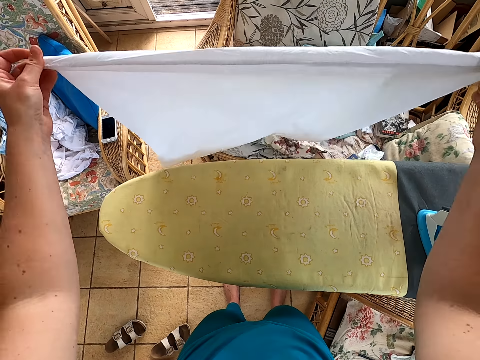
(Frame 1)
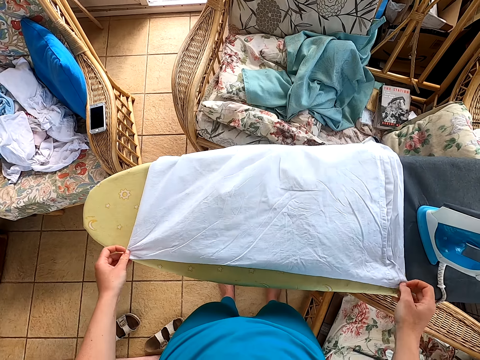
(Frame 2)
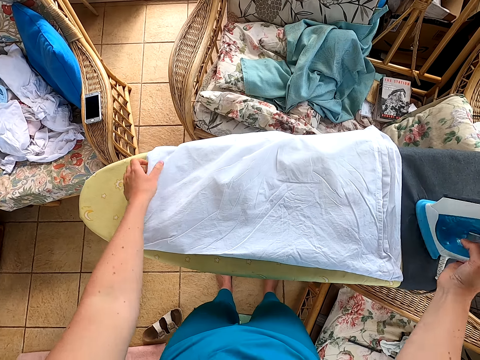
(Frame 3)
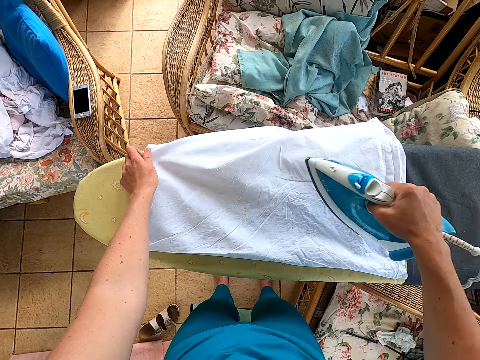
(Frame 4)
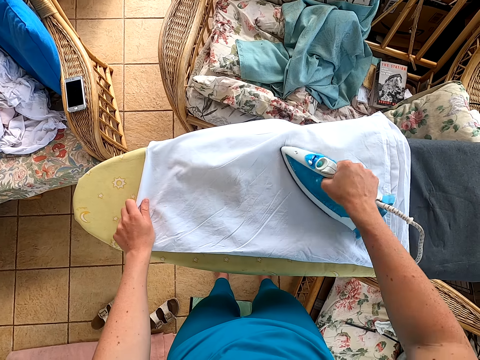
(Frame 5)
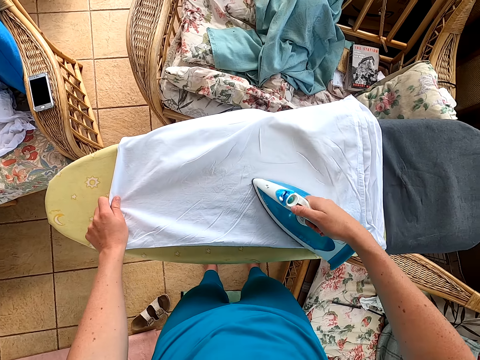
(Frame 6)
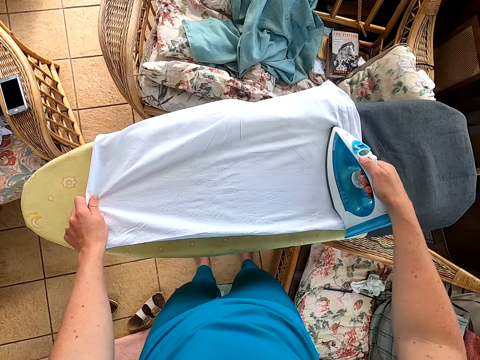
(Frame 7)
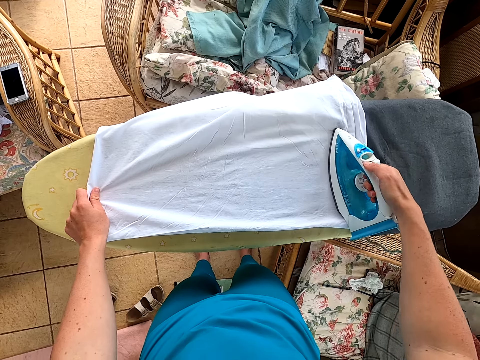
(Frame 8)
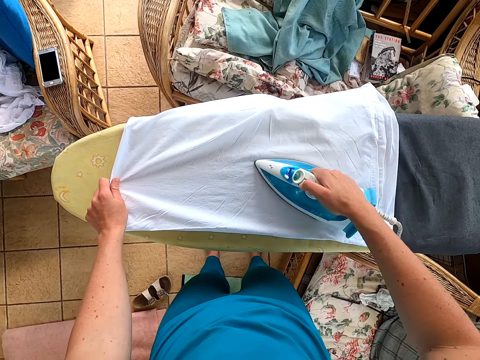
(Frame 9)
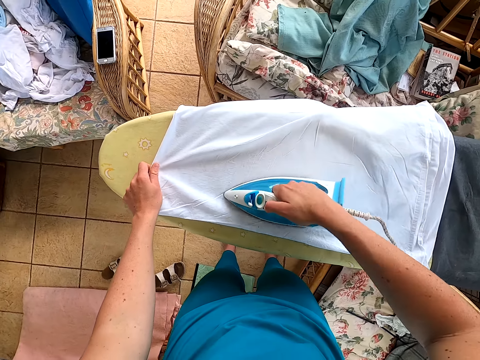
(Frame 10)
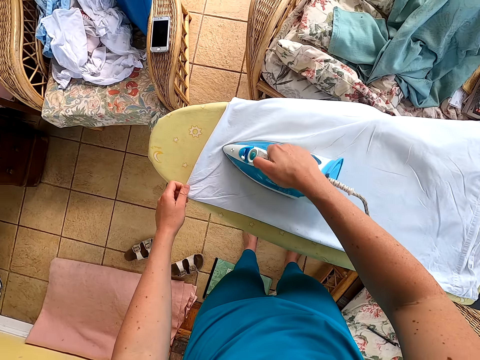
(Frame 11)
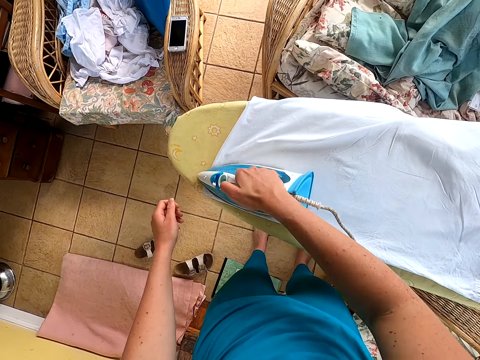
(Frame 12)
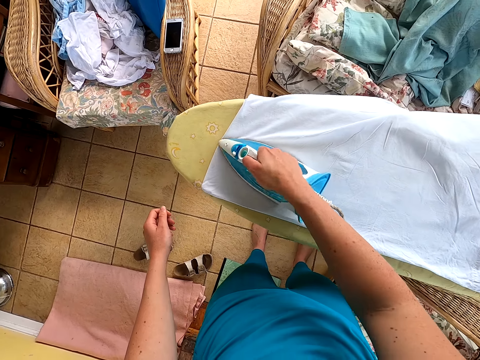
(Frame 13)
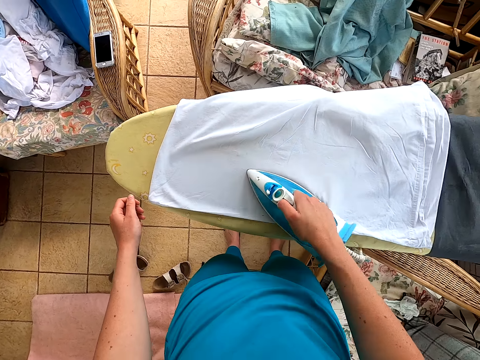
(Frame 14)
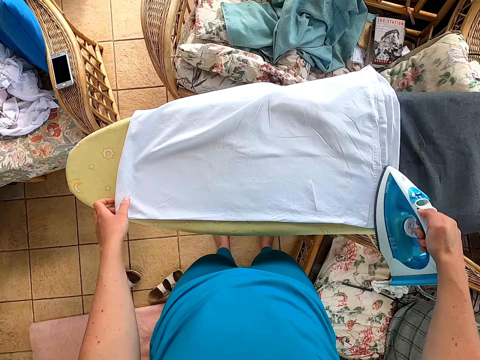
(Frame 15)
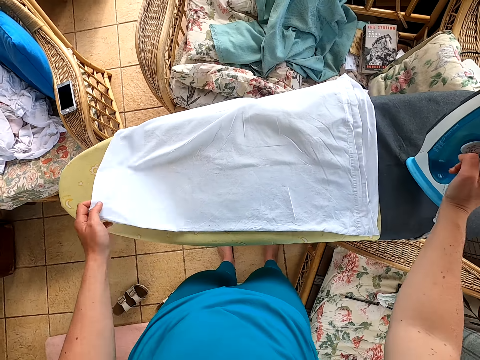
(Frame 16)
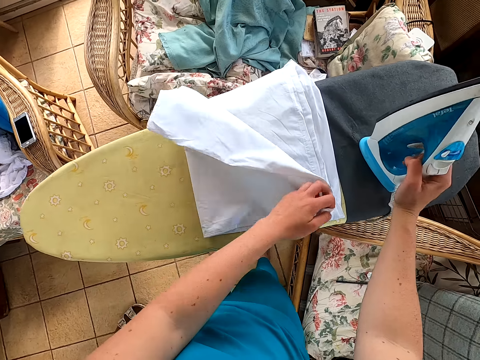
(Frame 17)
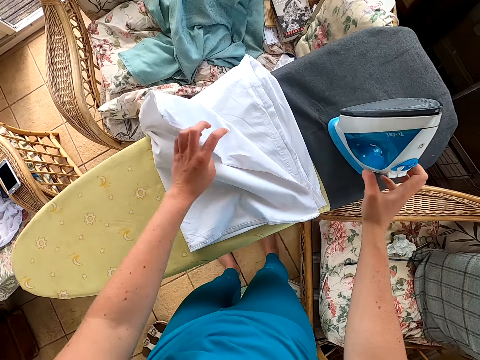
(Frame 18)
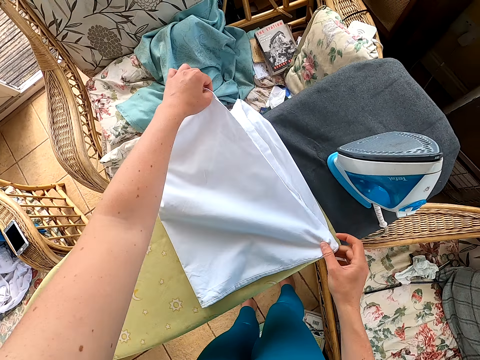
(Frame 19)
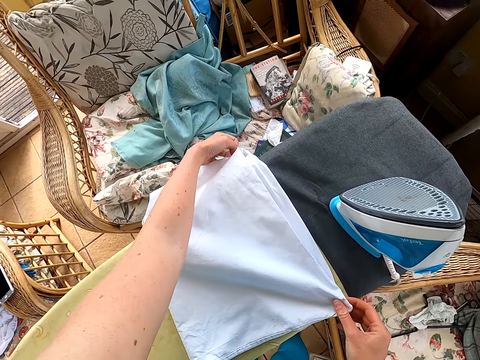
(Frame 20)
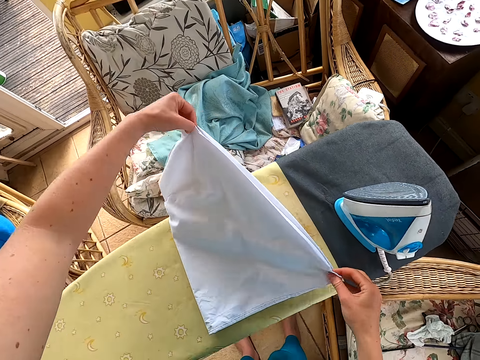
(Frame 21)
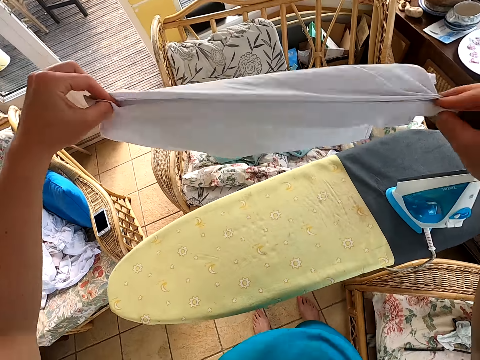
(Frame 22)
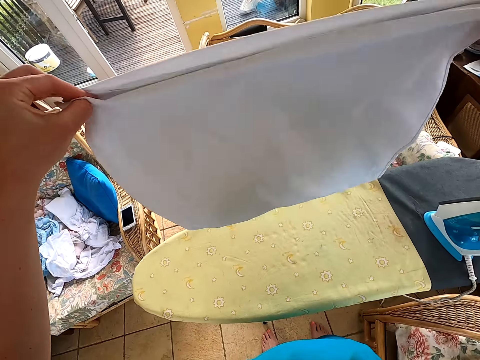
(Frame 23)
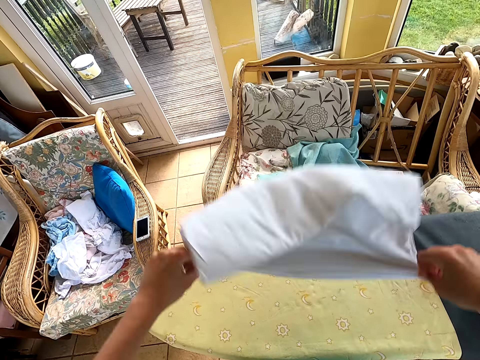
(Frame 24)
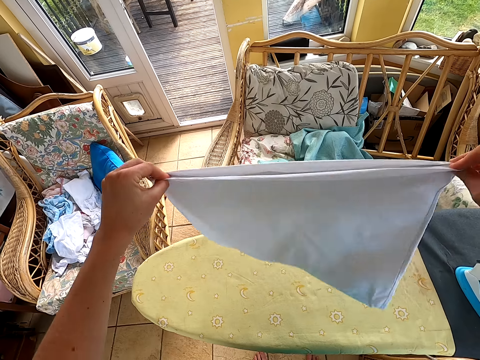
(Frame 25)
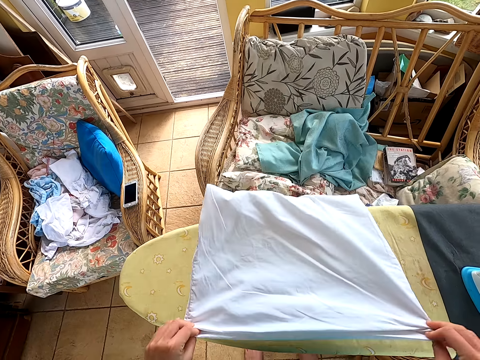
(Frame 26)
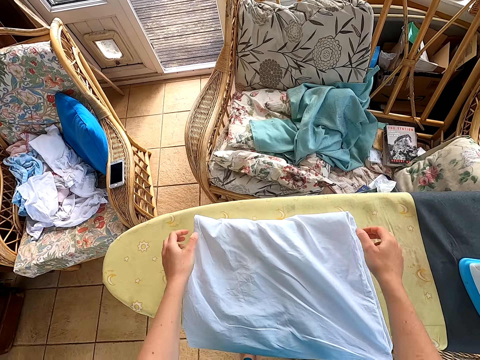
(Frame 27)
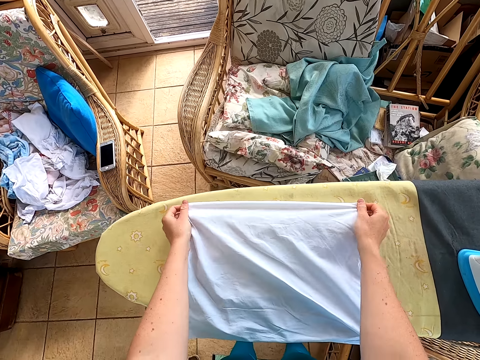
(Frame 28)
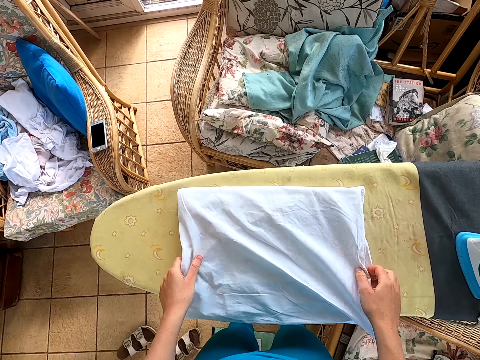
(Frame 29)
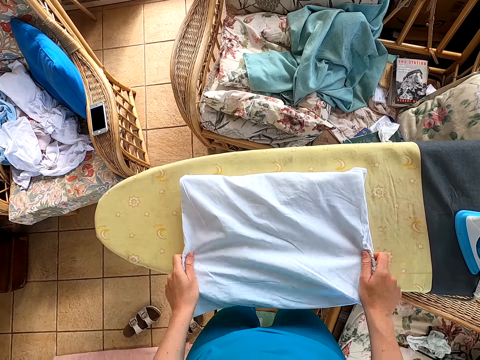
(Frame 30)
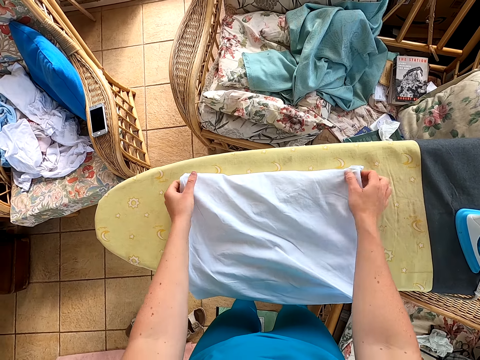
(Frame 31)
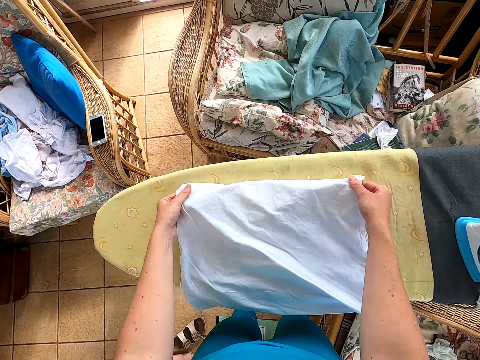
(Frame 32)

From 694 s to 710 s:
The camera wearer picks up the cloth. They pick up the iron box. They iron the cloth. They put the iron box on the table. They fold the cloth. They pick up the cloth. They put the cloth on the table.

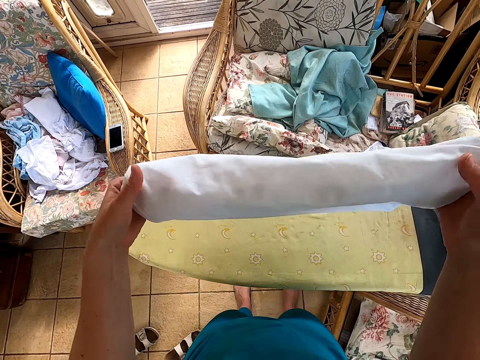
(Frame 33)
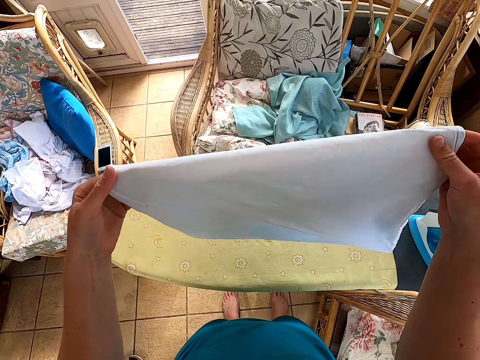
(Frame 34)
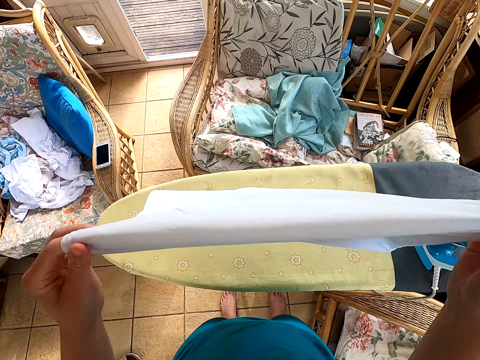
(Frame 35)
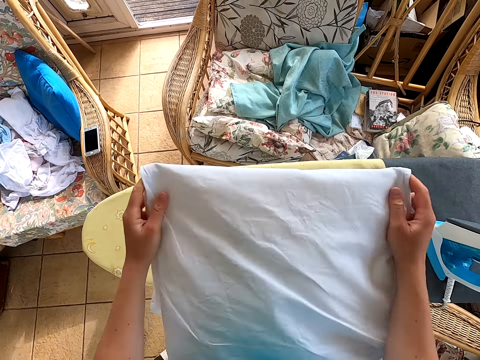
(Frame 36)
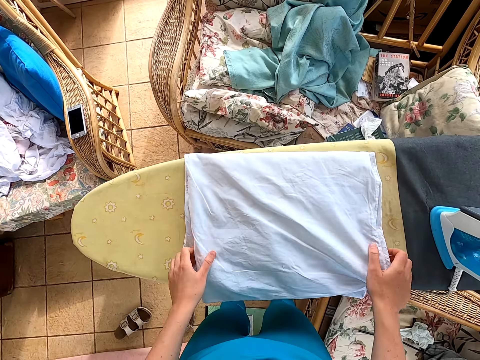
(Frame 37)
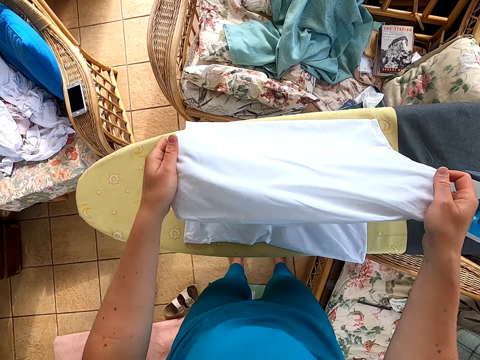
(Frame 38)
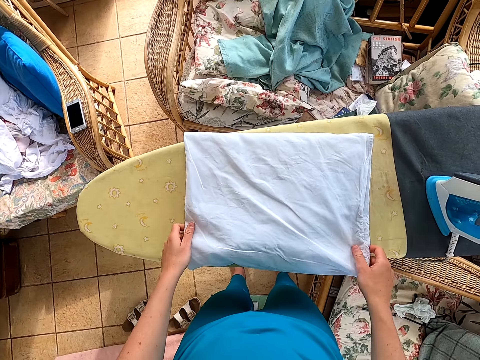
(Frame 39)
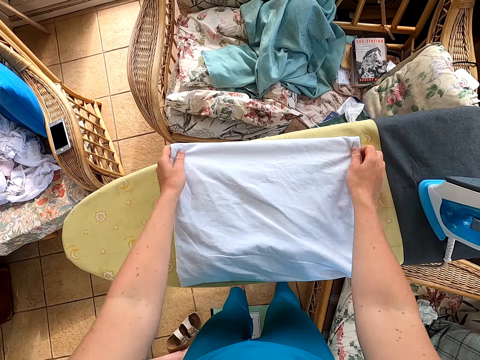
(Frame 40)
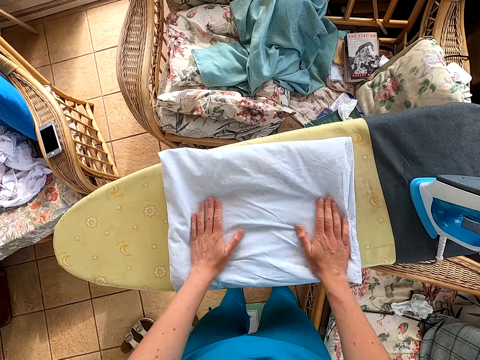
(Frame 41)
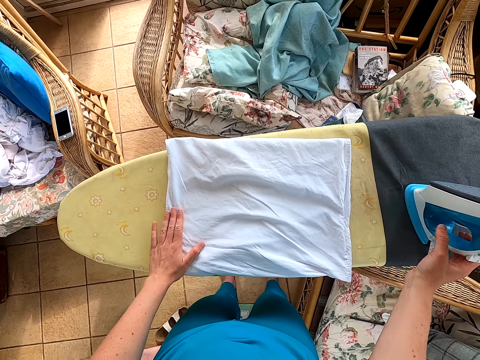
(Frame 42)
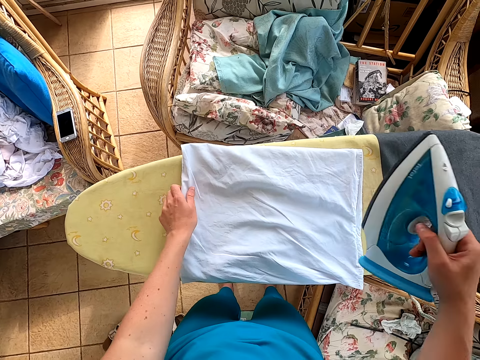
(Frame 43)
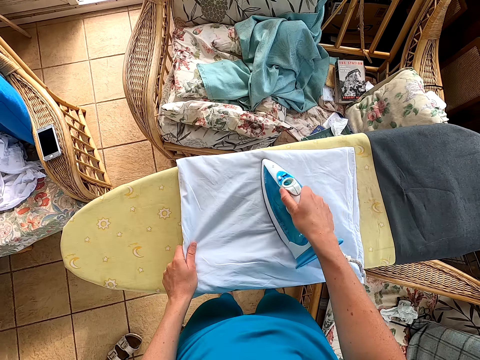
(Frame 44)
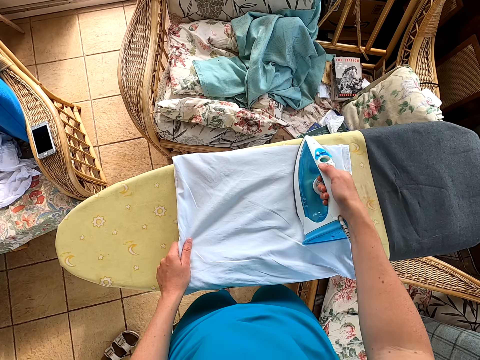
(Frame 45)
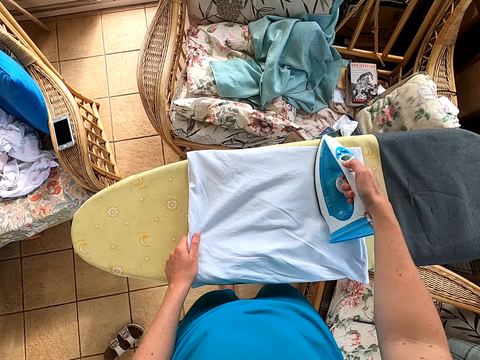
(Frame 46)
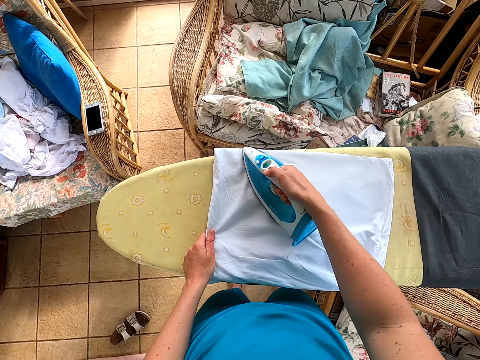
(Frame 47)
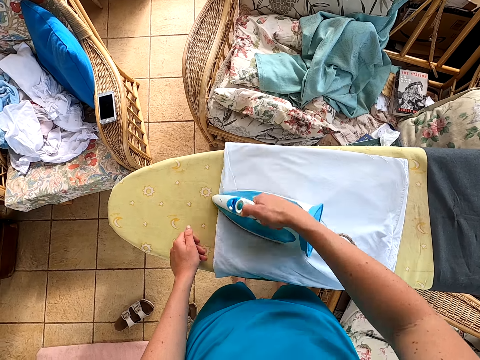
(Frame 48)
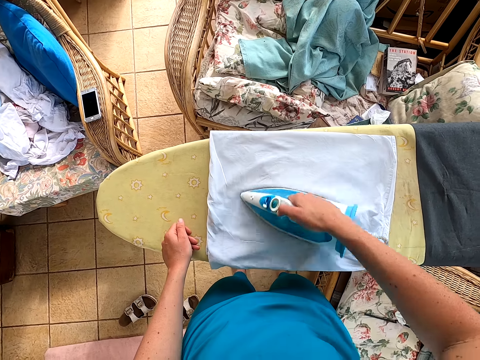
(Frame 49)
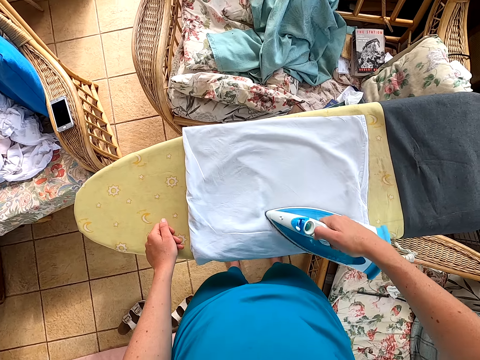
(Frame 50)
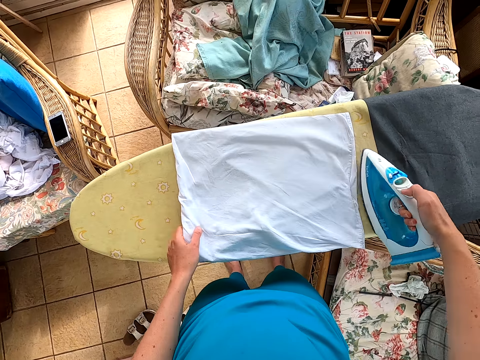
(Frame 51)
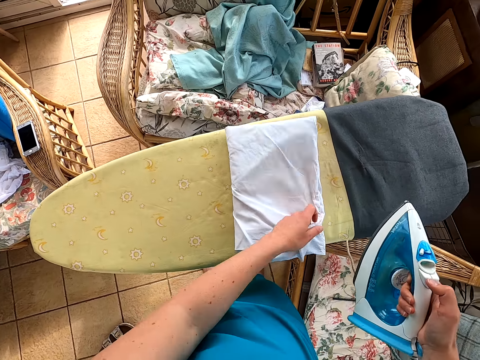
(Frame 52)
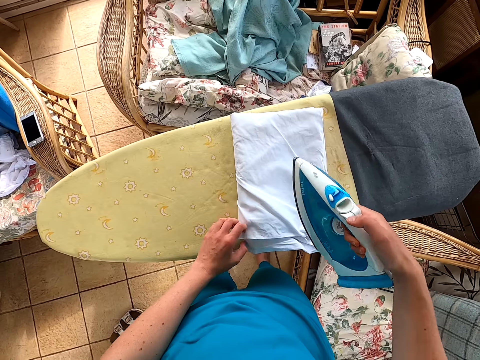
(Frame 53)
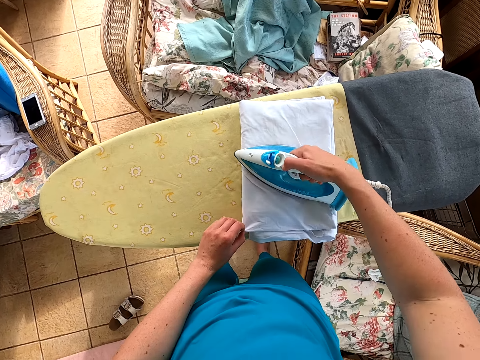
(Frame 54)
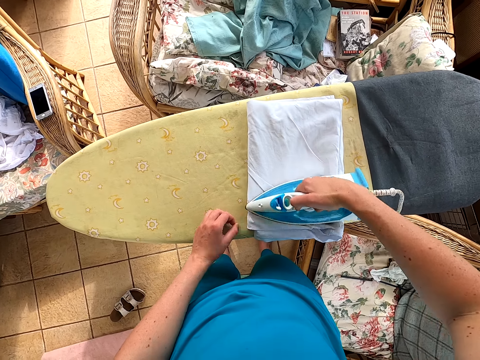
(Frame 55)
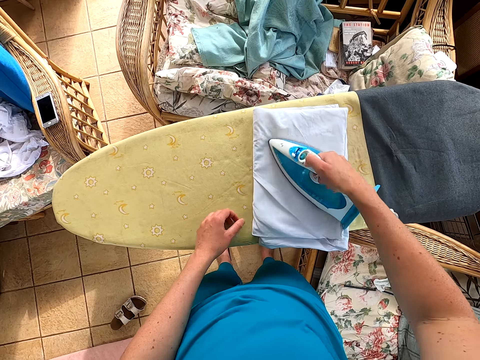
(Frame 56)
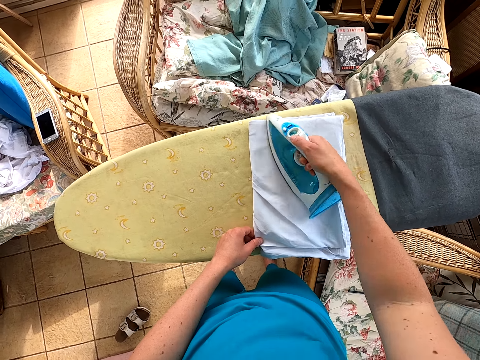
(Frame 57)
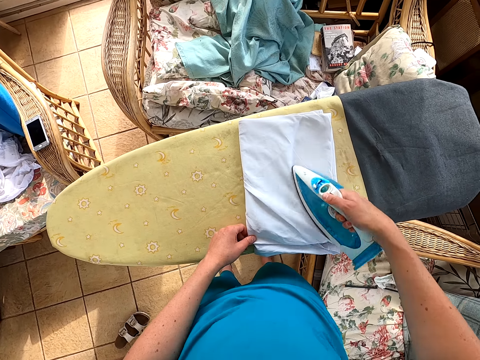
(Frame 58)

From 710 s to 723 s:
The camera wearer picks up the cloth. They put the cloth on the table. They pick up the iron box. They iron the cloth. They fold the cloth. They iron the cloth.
